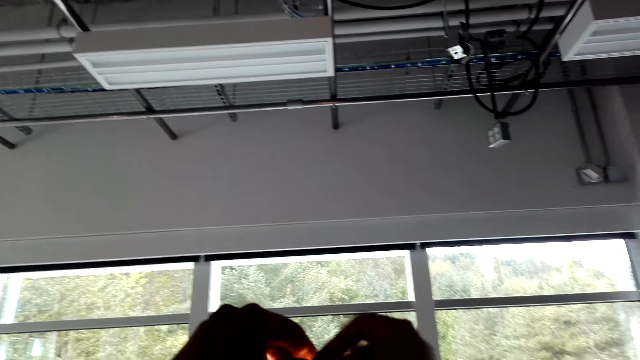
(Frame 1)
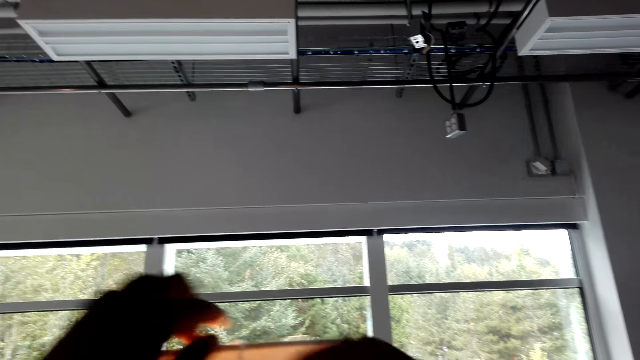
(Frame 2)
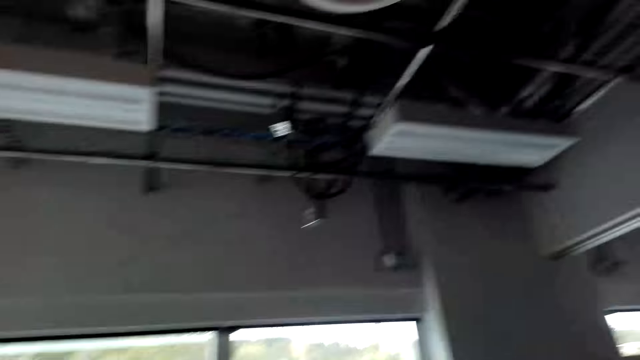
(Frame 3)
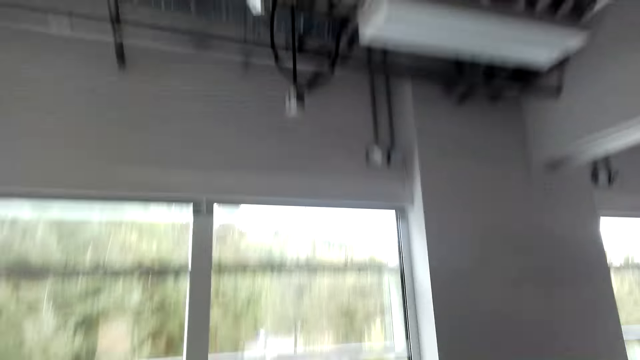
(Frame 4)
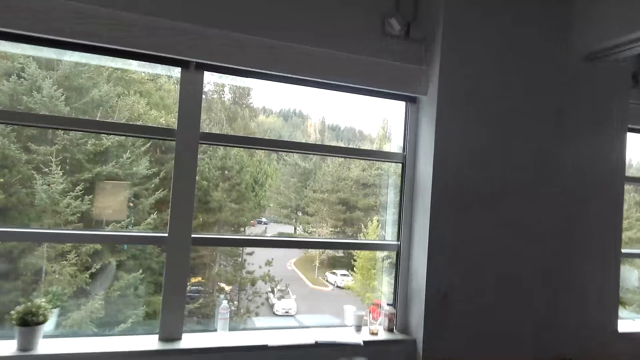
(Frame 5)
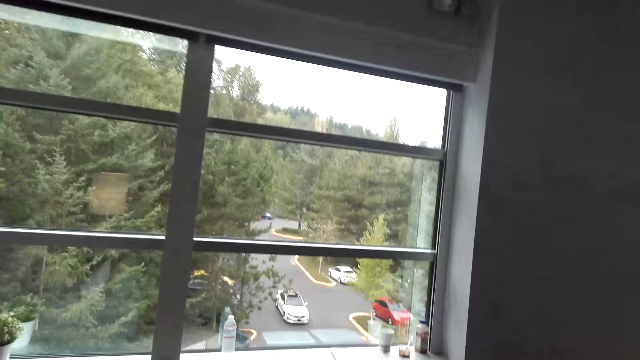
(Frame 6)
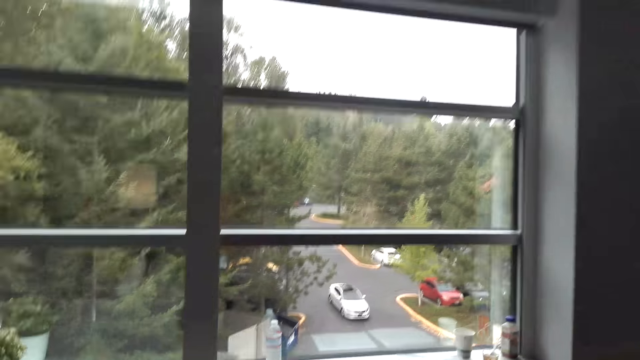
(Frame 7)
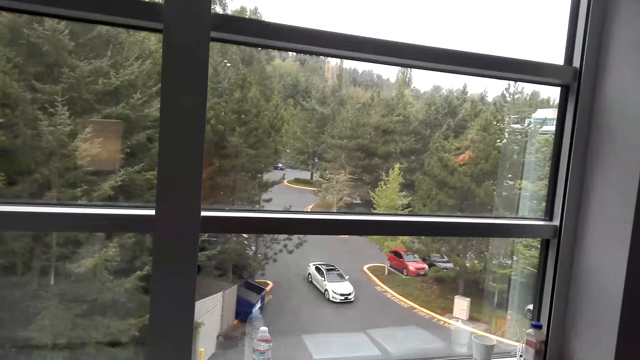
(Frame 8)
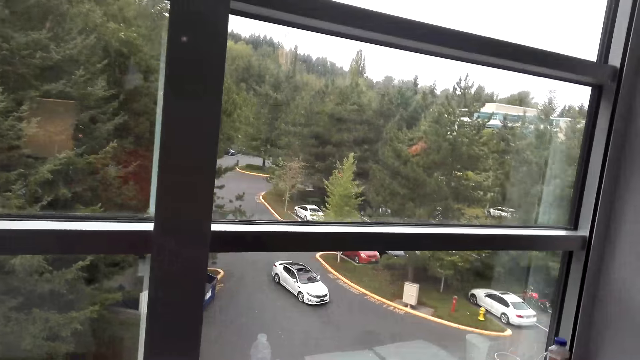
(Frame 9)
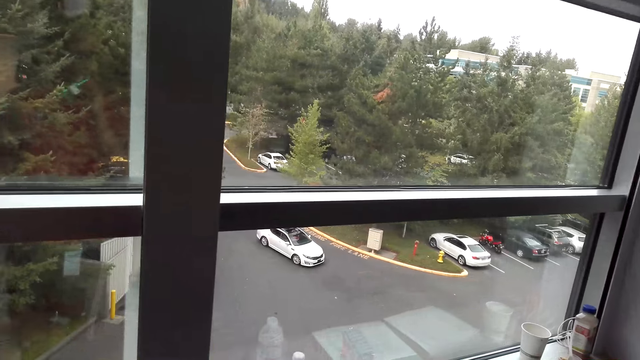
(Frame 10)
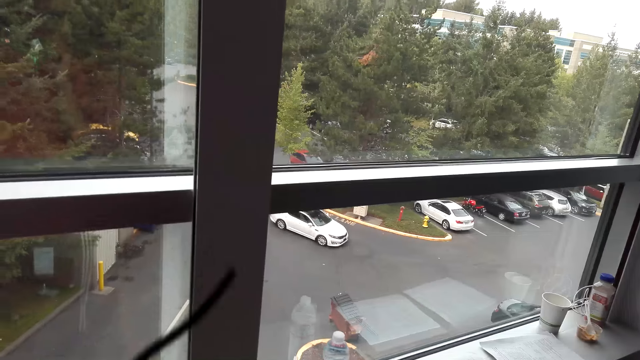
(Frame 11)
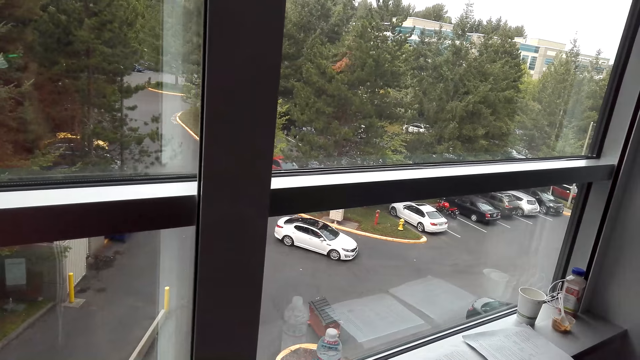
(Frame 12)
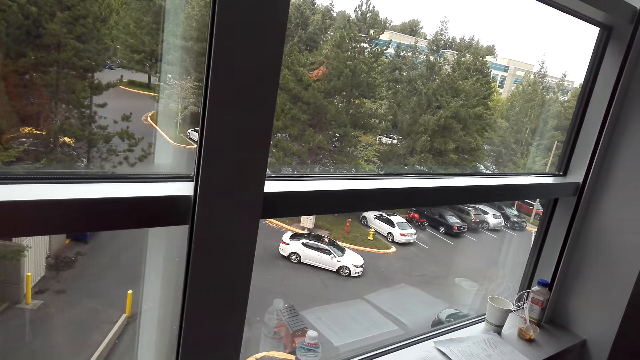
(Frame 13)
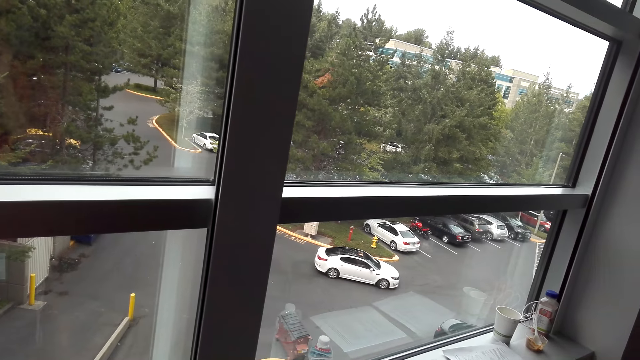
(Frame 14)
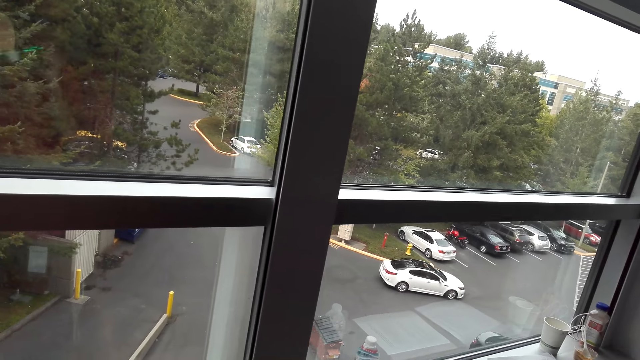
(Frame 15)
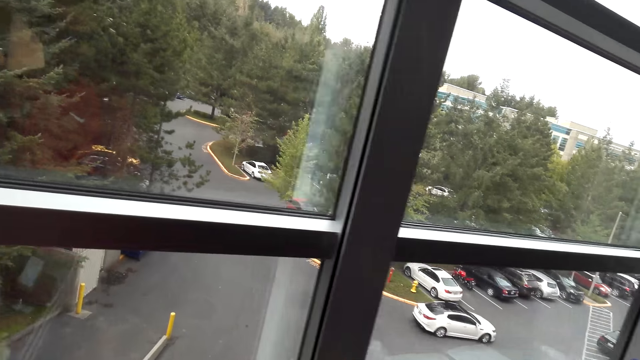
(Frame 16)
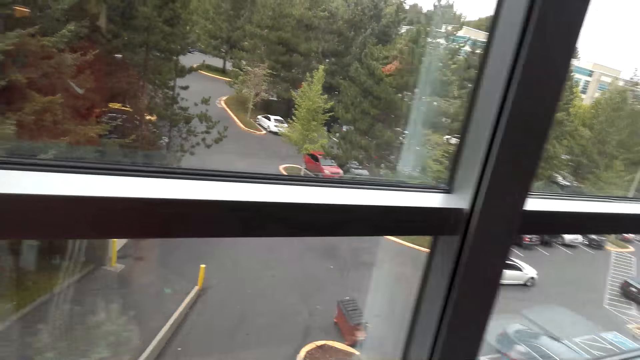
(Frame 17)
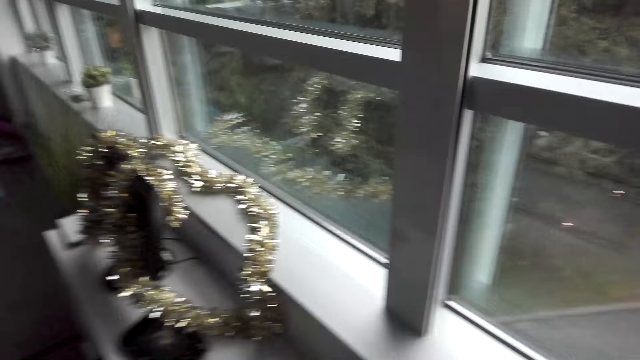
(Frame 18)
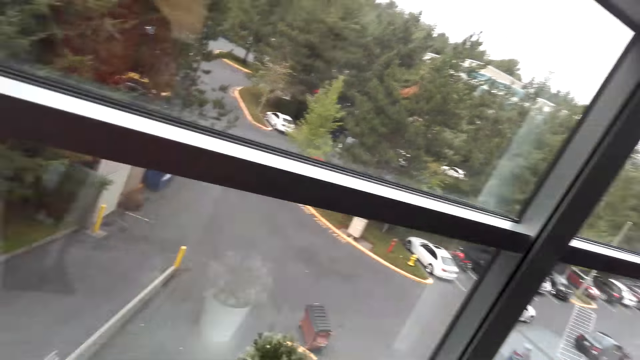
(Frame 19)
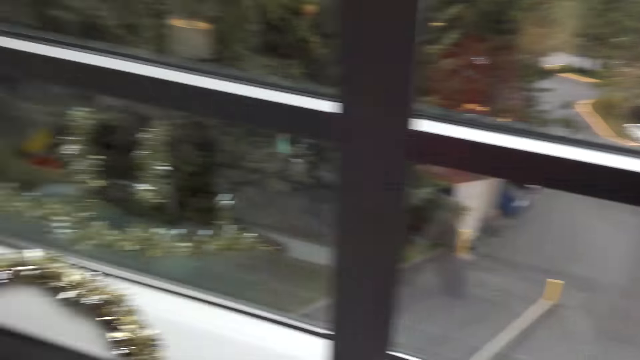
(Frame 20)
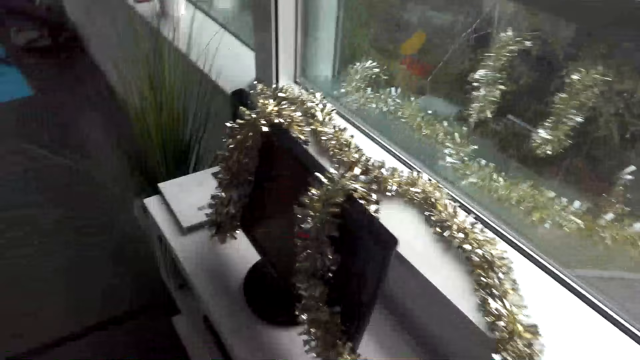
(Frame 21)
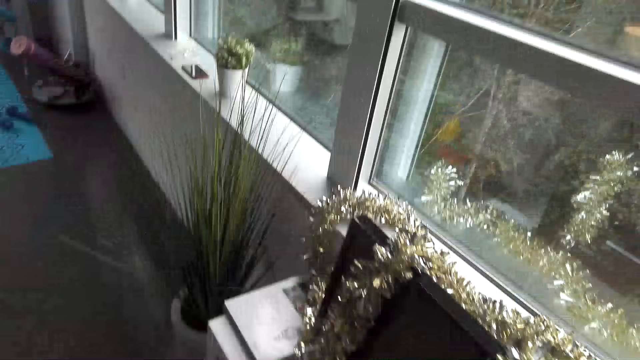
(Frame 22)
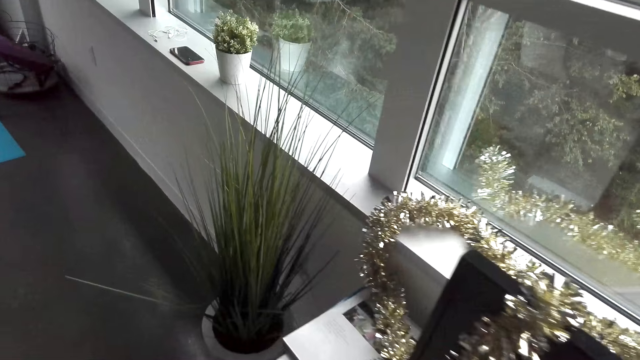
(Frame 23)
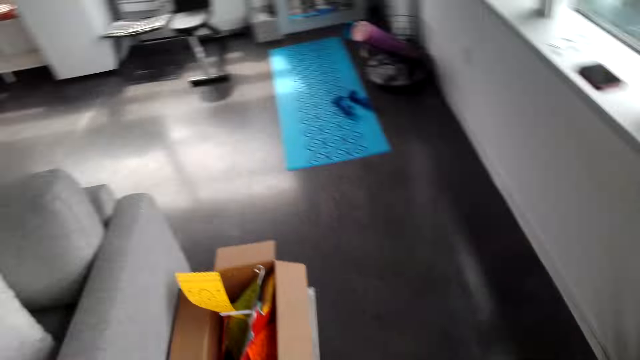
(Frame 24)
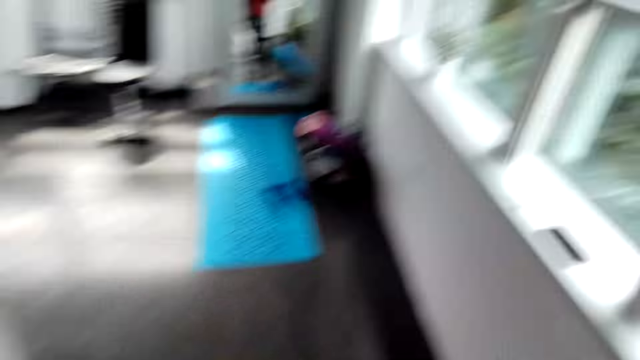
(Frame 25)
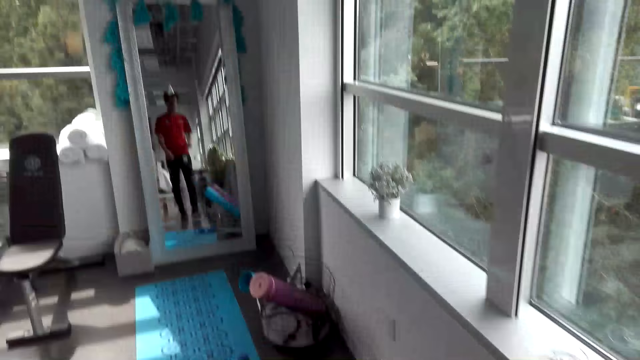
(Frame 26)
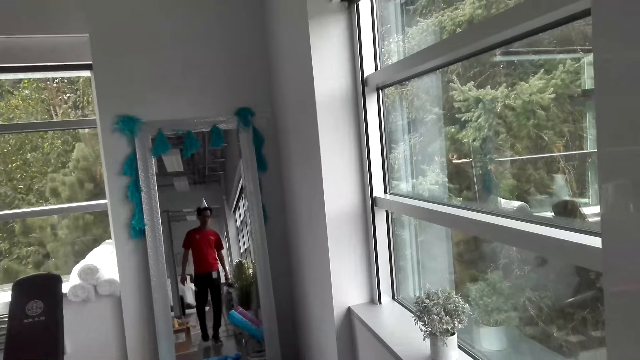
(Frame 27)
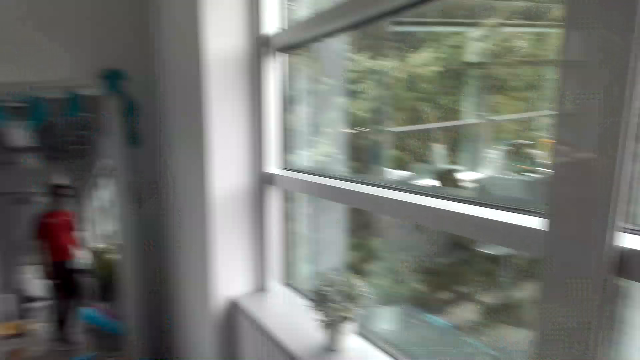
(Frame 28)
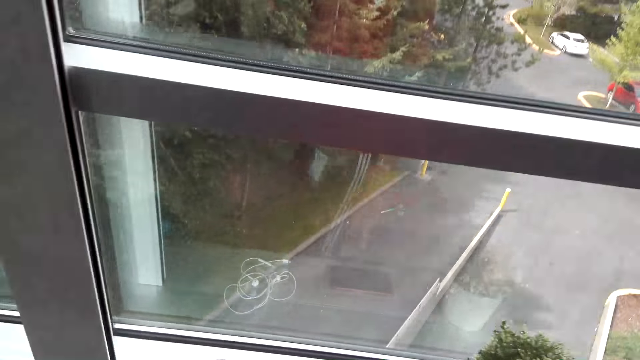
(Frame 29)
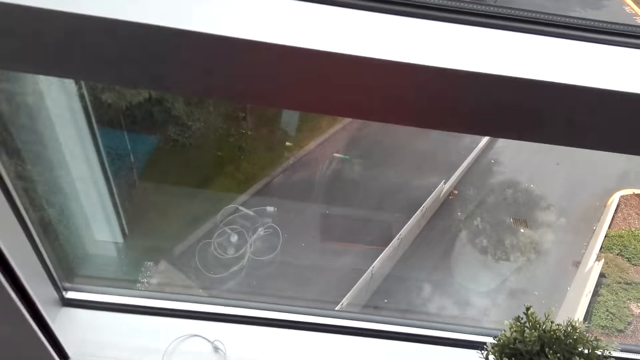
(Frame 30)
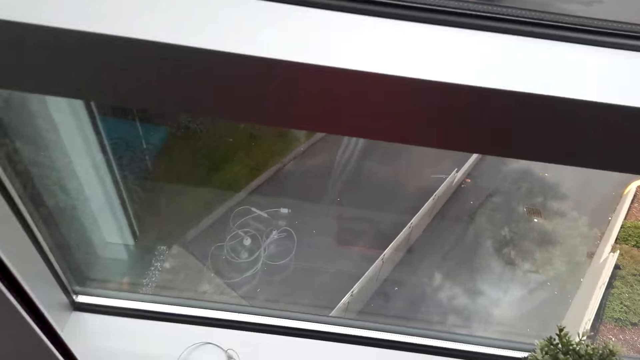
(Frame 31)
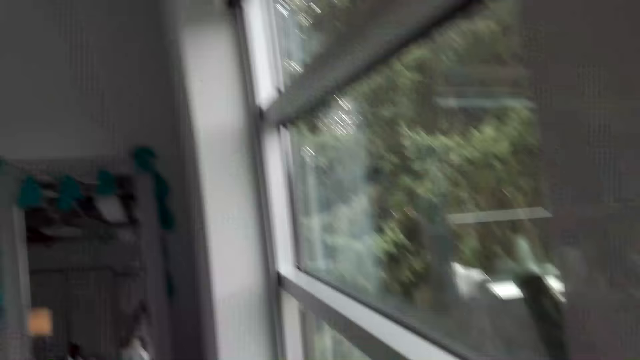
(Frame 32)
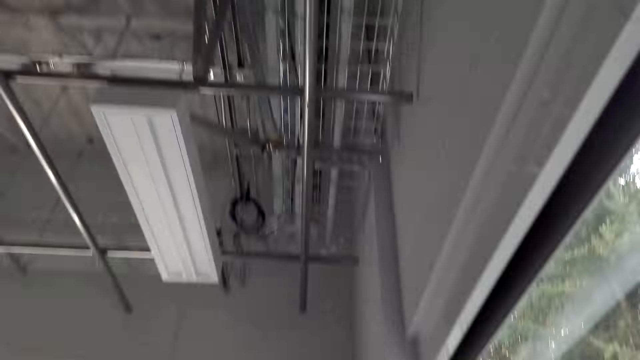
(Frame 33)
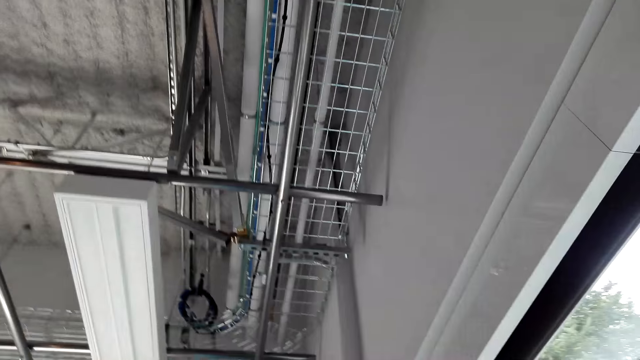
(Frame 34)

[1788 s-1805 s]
The camera wearer walks to the window. They walk around the room and stare in the room.

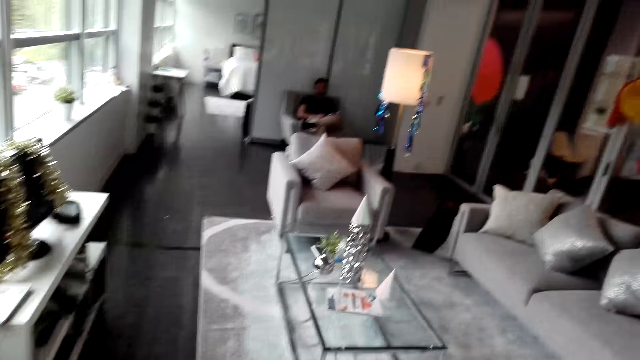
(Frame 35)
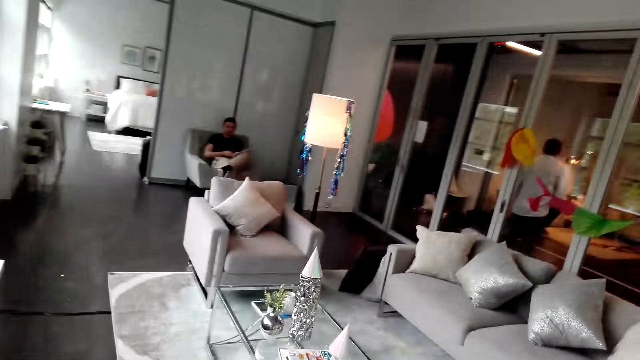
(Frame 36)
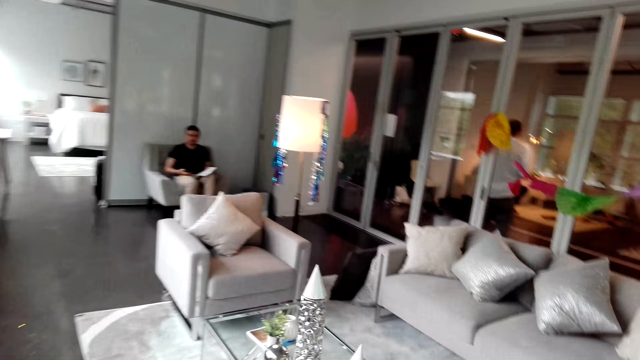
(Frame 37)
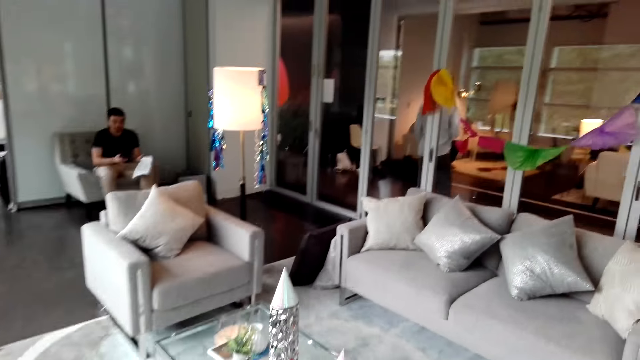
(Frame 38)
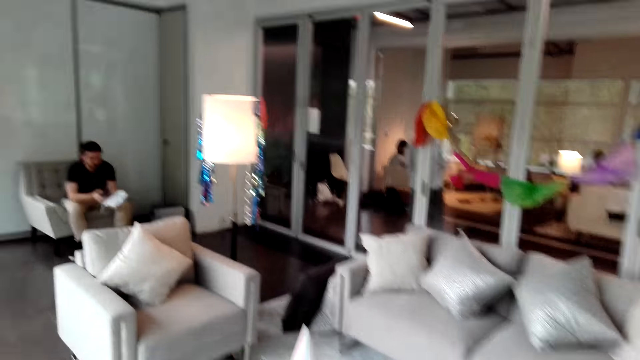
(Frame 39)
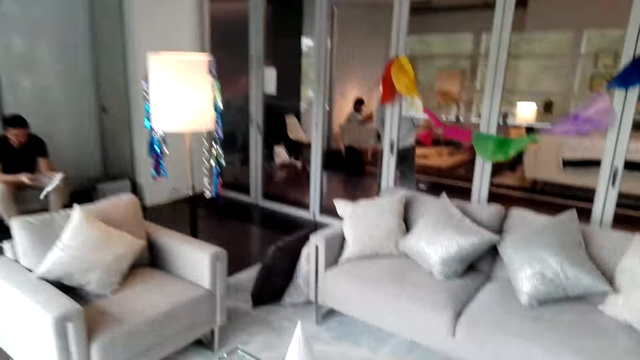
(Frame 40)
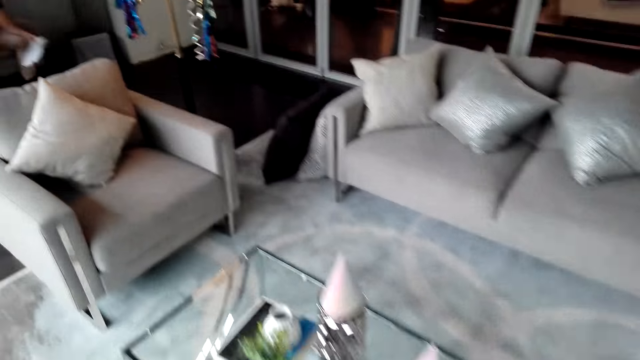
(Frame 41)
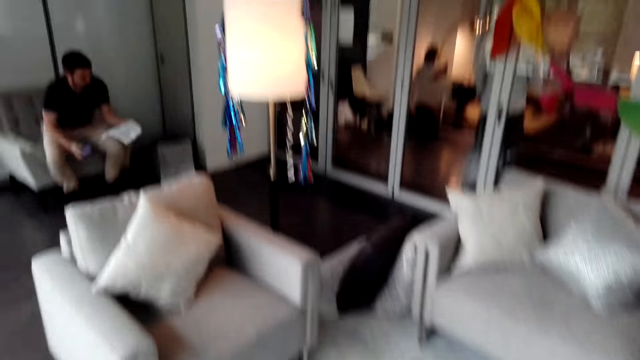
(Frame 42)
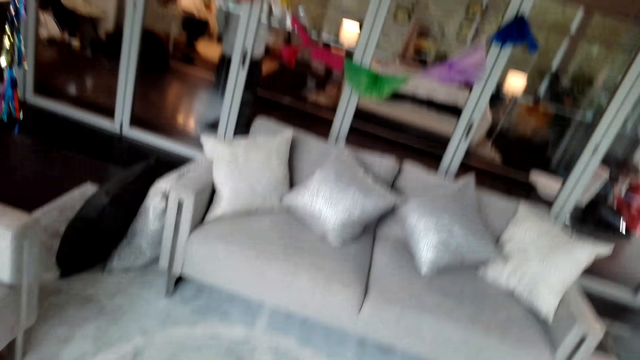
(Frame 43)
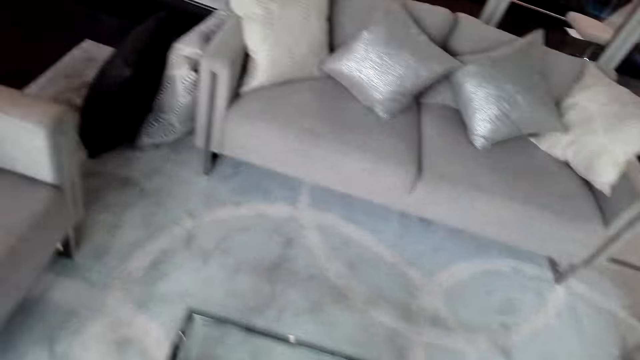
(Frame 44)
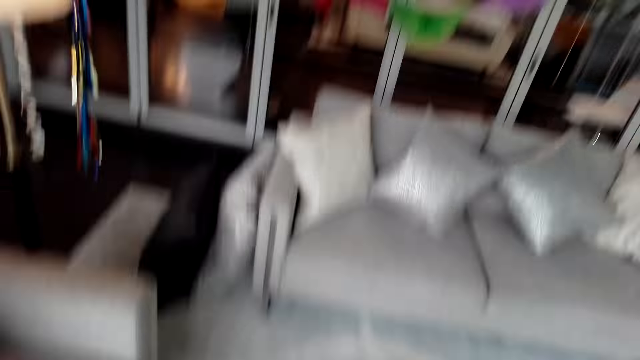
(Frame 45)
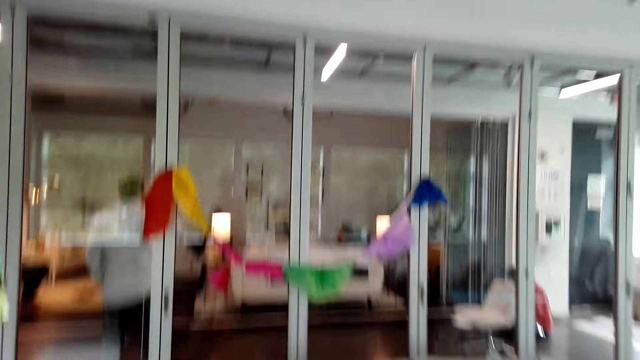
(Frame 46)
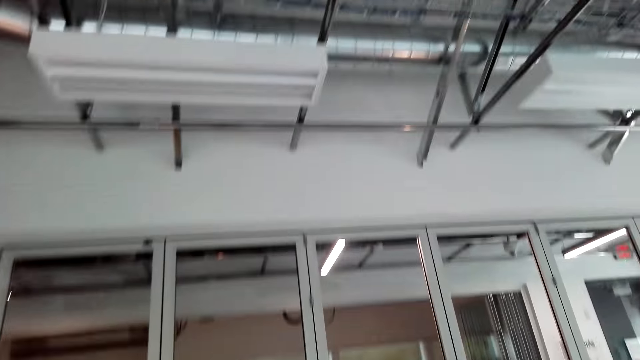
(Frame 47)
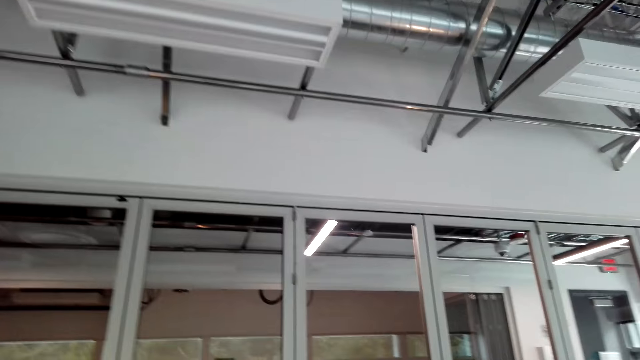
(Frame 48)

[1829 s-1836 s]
A person sits on the couch.
